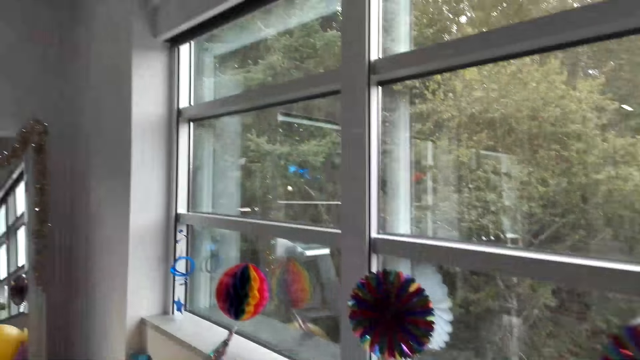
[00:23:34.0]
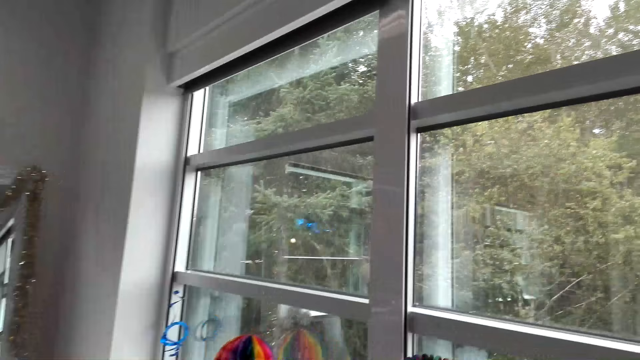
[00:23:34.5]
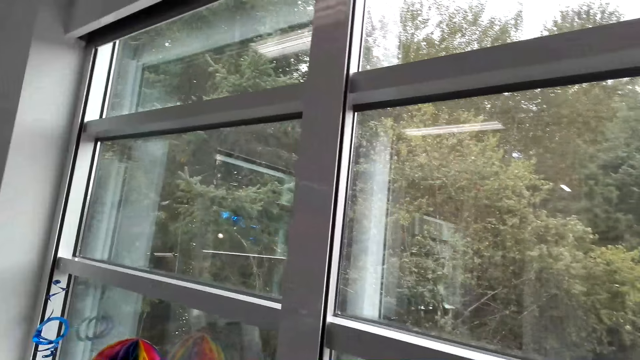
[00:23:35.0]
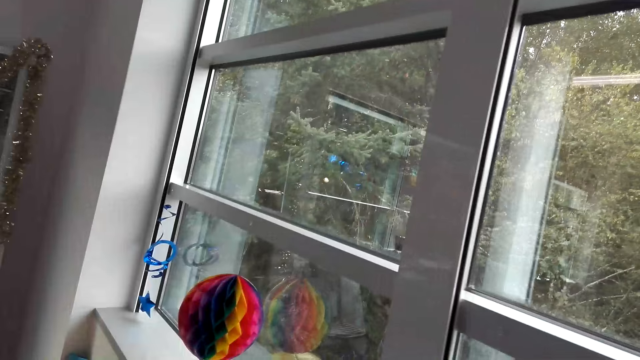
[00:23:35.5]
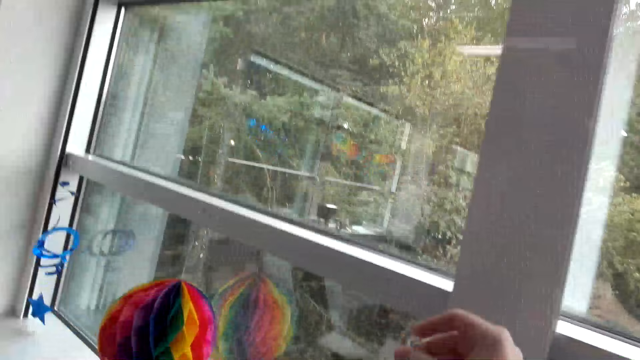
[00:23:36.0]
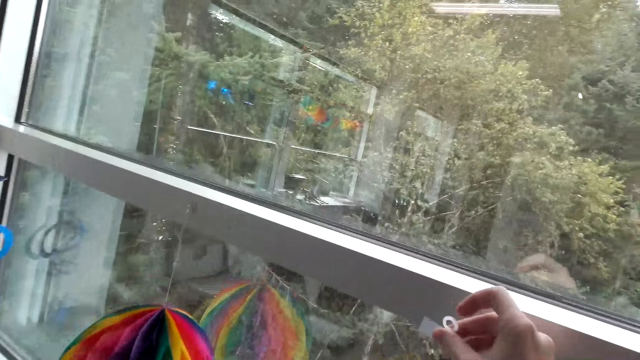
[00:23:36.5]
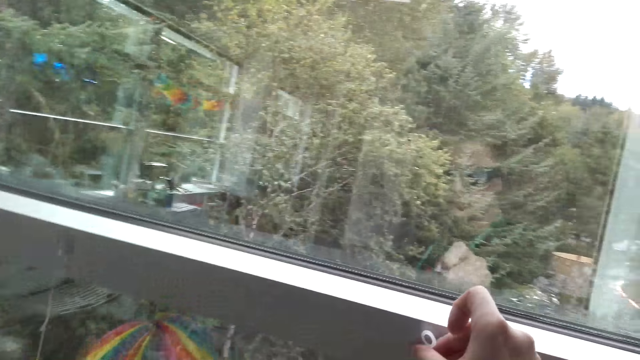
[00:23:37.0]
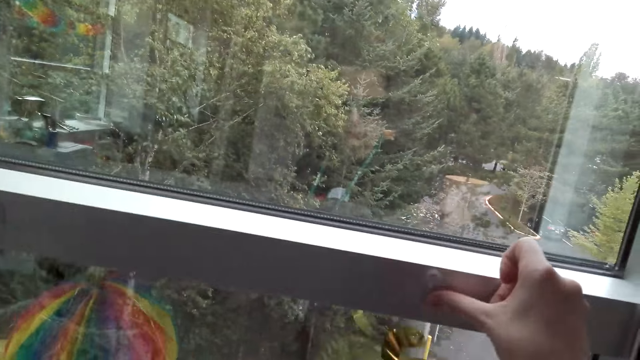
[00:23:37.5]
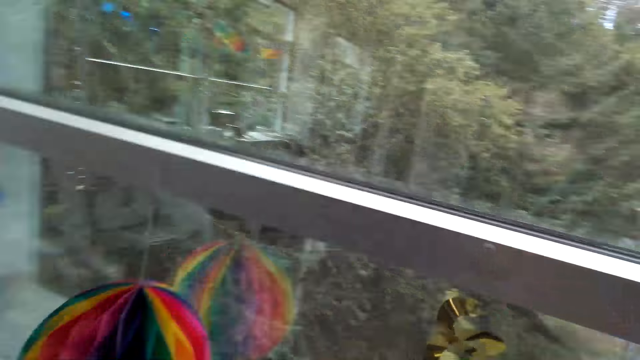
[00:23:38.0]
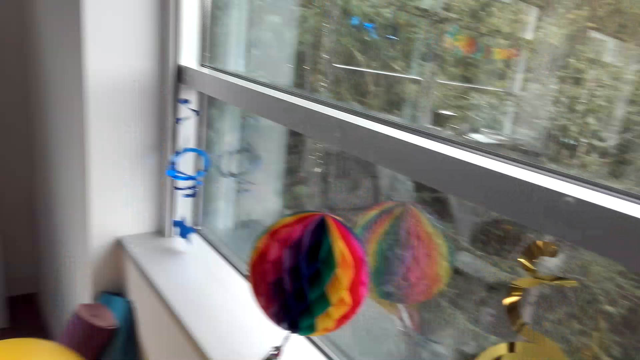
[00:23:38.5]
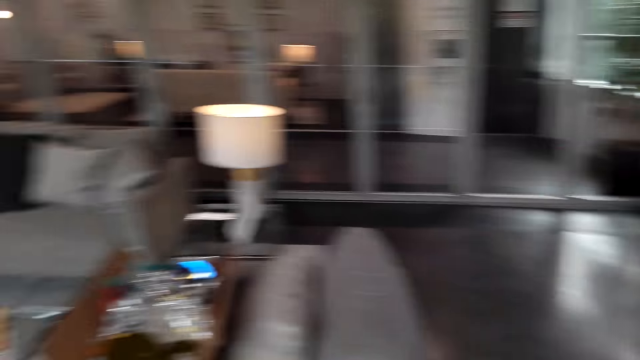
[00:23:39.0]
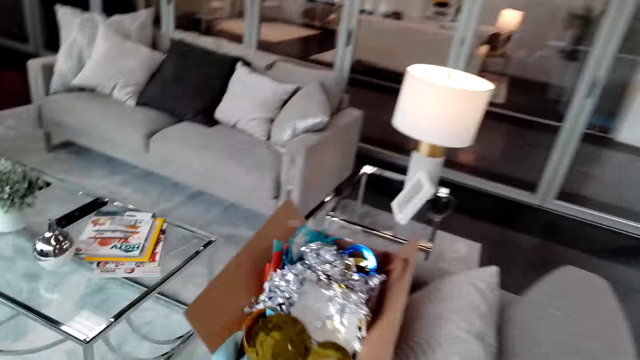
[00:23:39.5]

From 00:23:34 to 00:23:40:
The camera wearer sticks the dizzy danglers to the window. They walk around the room.

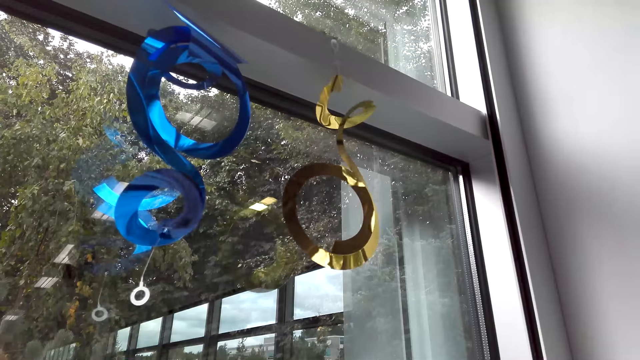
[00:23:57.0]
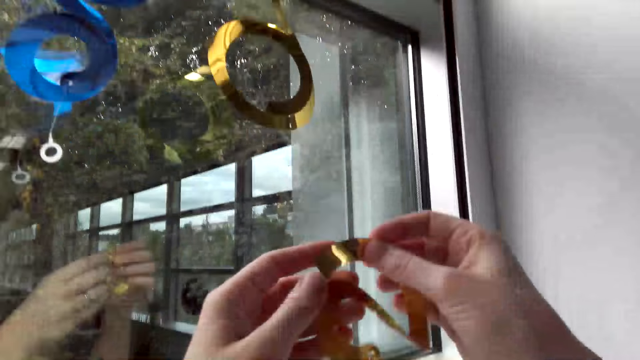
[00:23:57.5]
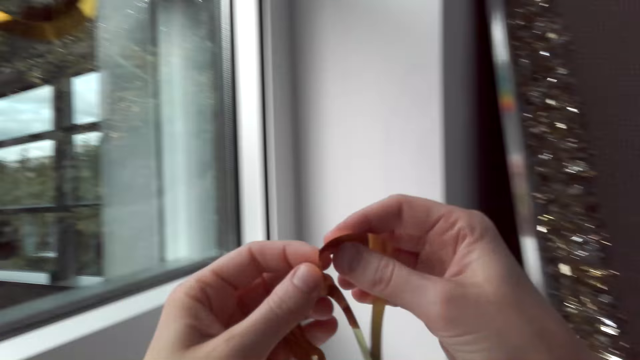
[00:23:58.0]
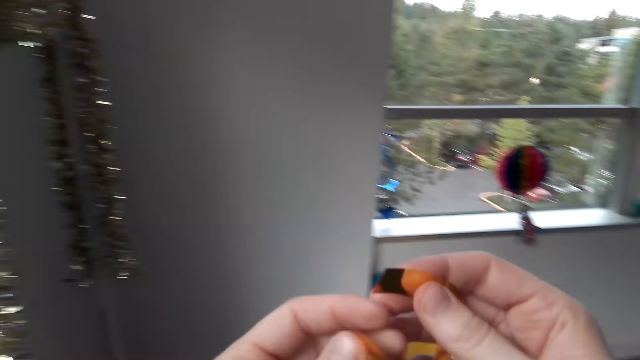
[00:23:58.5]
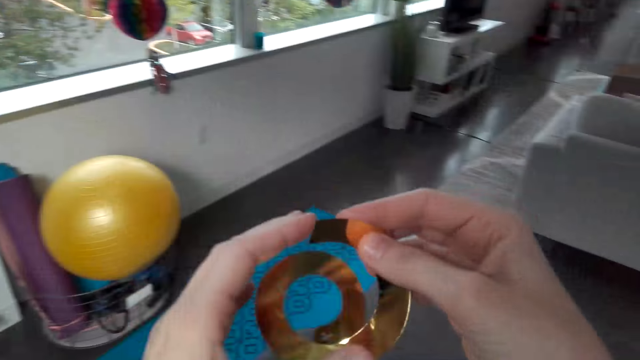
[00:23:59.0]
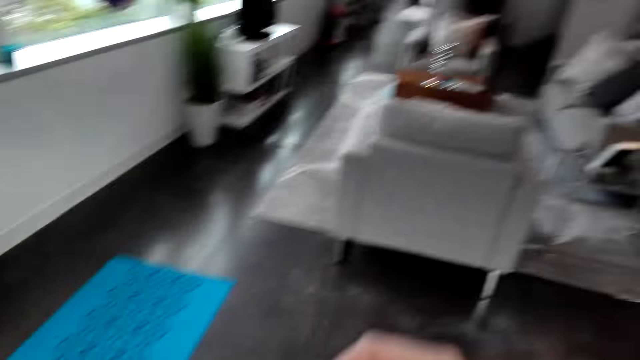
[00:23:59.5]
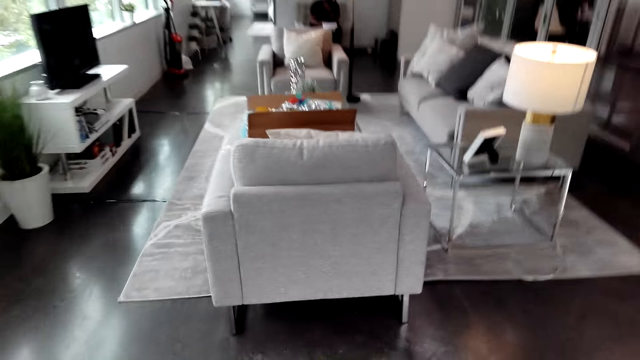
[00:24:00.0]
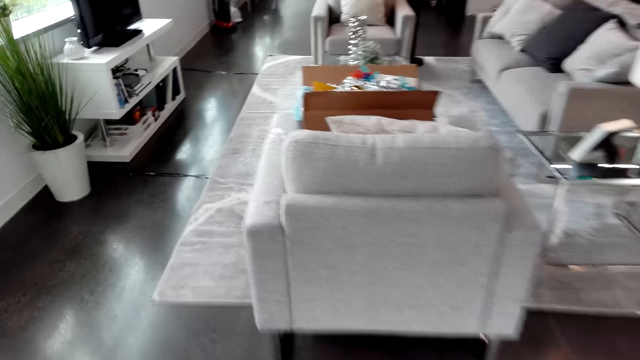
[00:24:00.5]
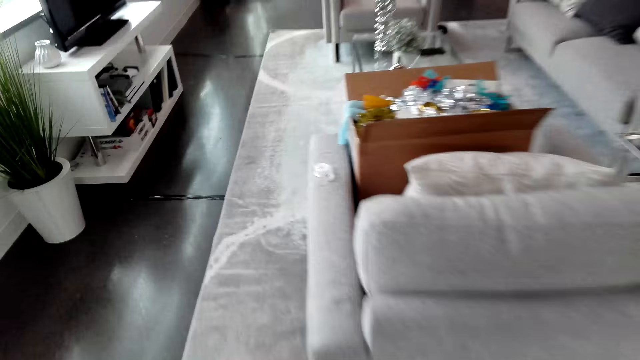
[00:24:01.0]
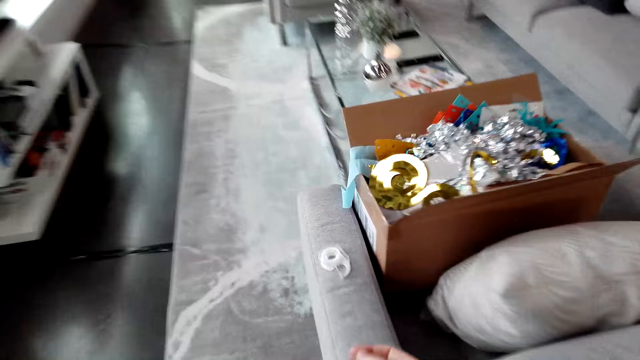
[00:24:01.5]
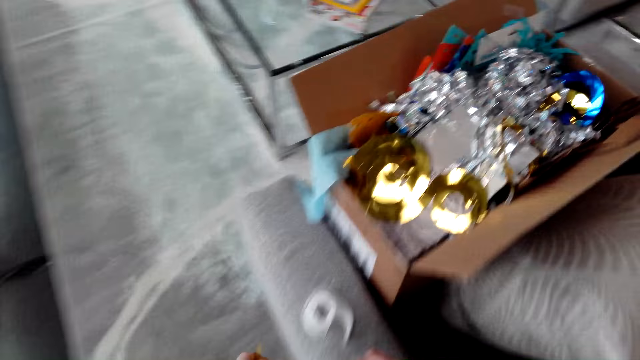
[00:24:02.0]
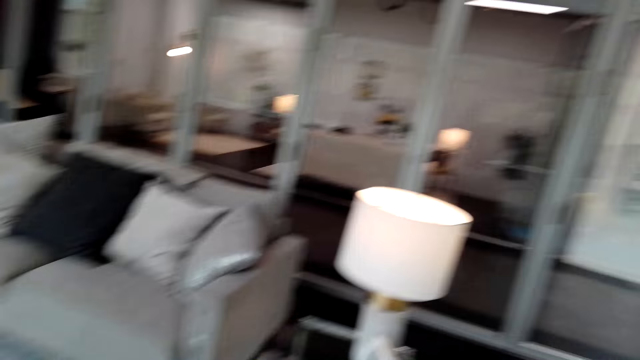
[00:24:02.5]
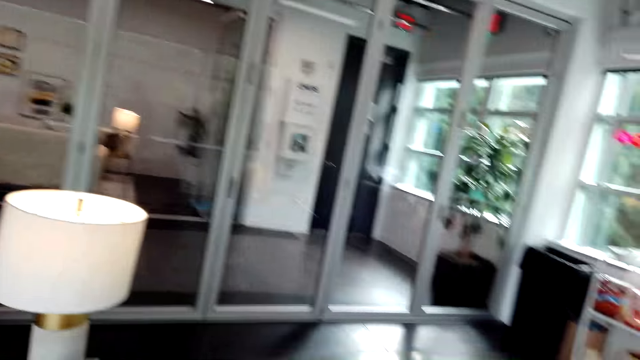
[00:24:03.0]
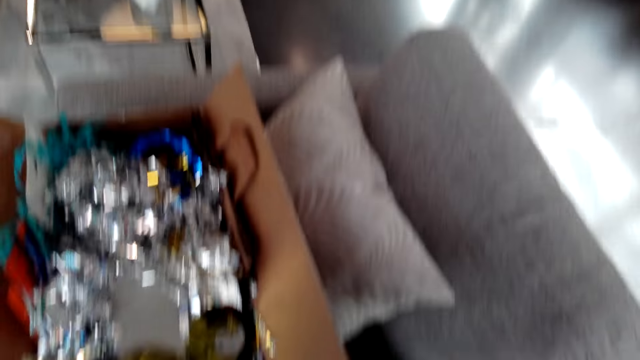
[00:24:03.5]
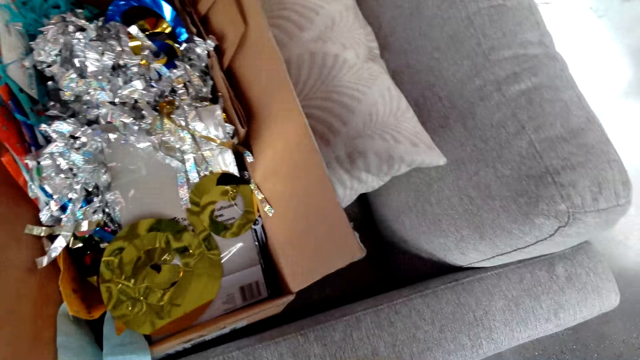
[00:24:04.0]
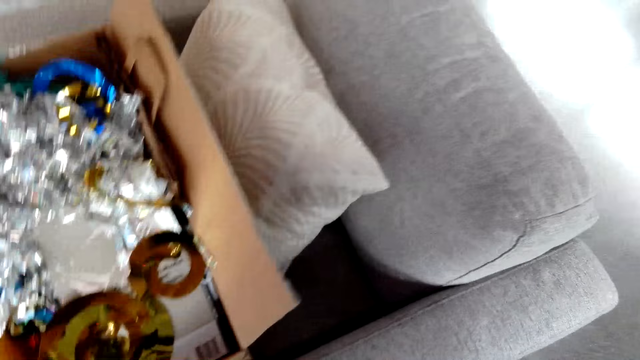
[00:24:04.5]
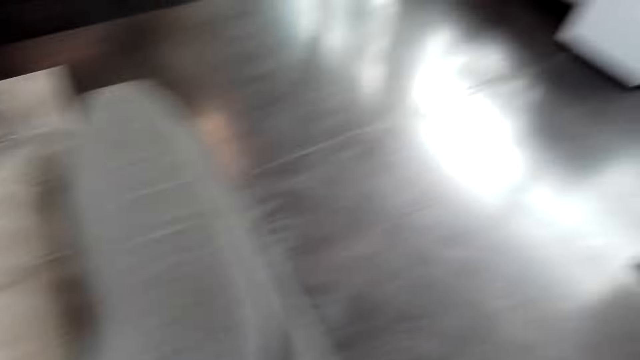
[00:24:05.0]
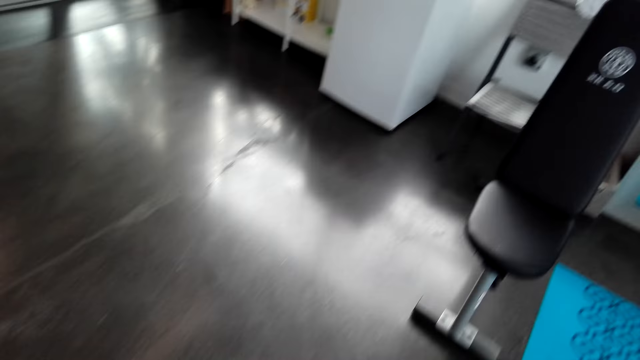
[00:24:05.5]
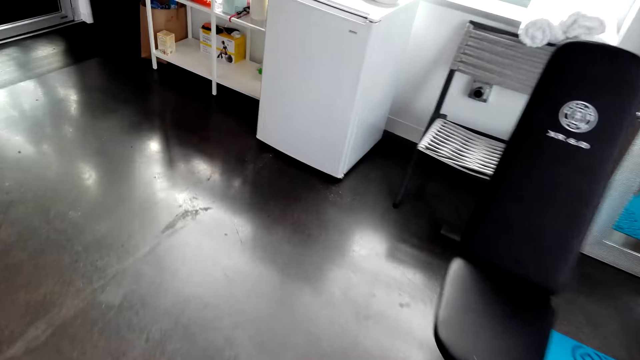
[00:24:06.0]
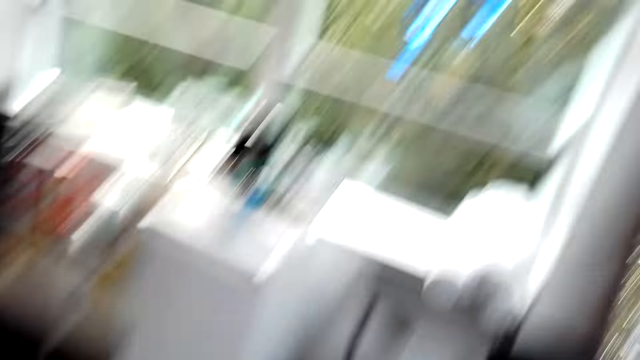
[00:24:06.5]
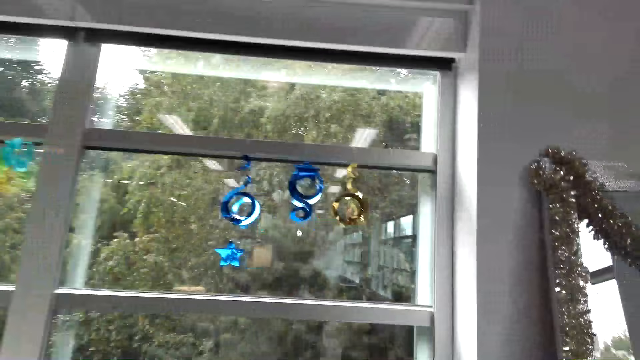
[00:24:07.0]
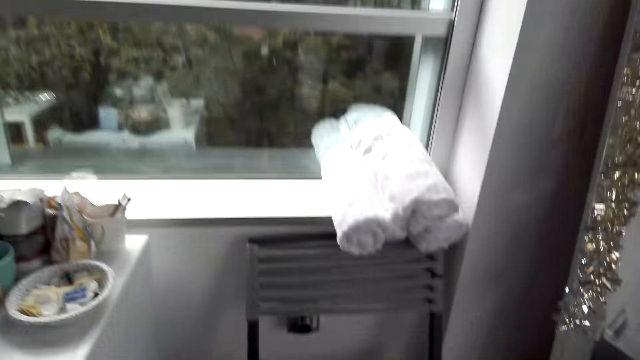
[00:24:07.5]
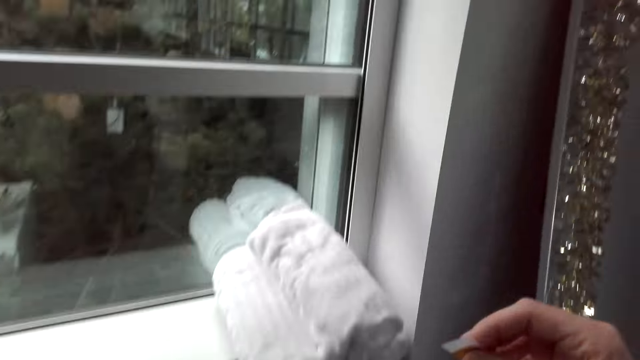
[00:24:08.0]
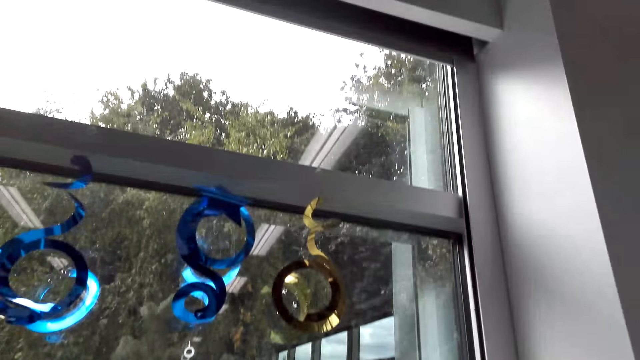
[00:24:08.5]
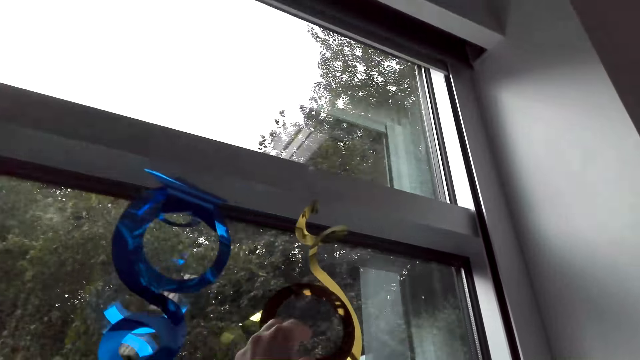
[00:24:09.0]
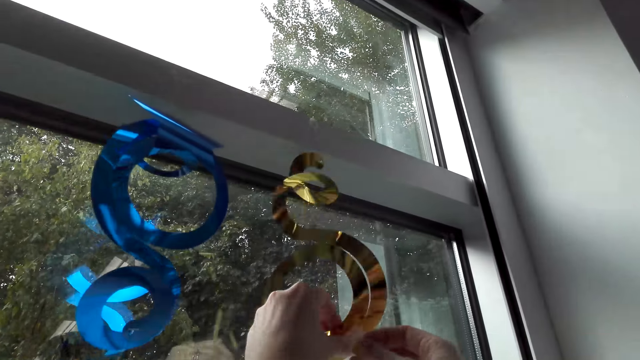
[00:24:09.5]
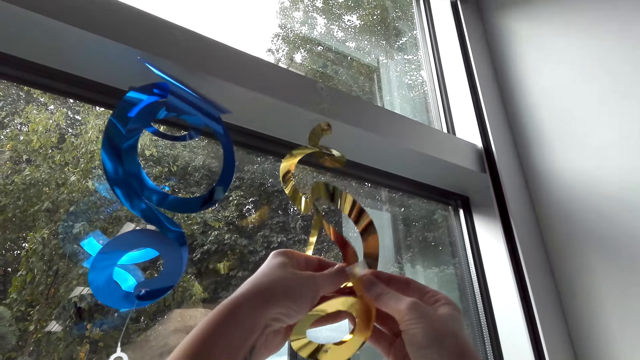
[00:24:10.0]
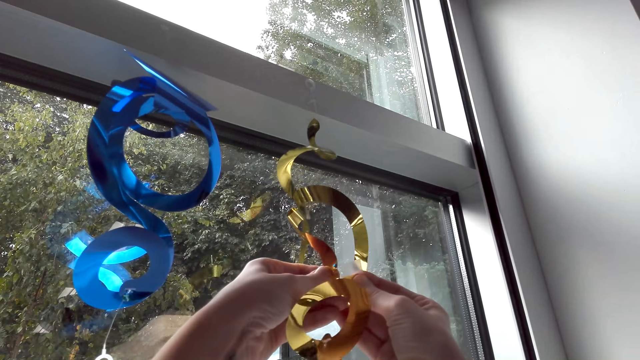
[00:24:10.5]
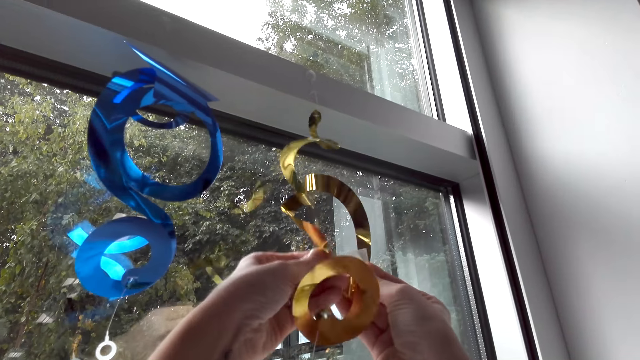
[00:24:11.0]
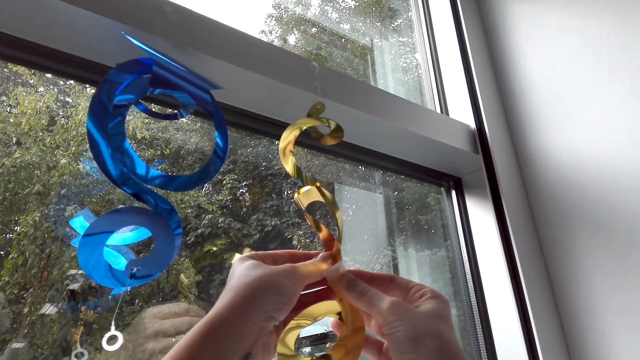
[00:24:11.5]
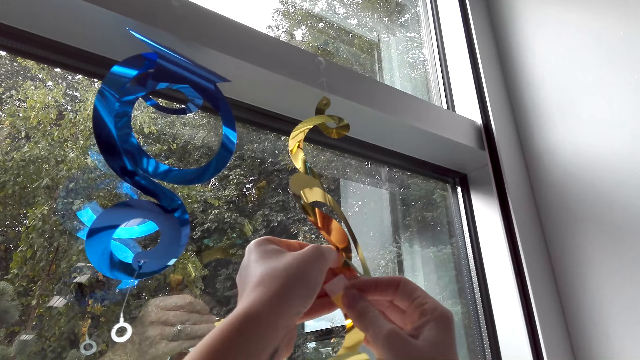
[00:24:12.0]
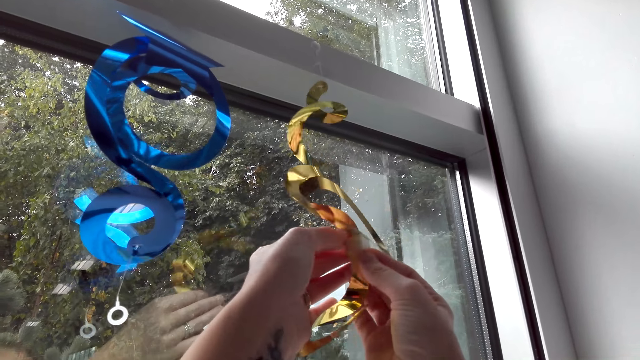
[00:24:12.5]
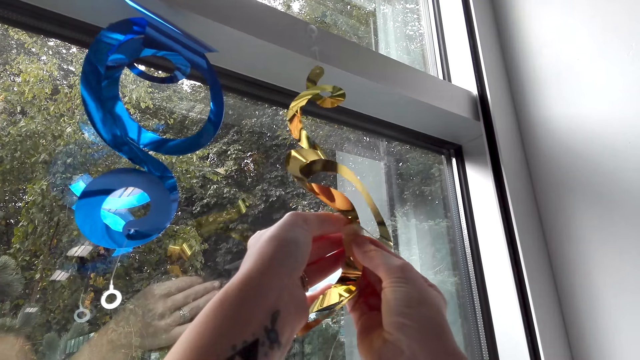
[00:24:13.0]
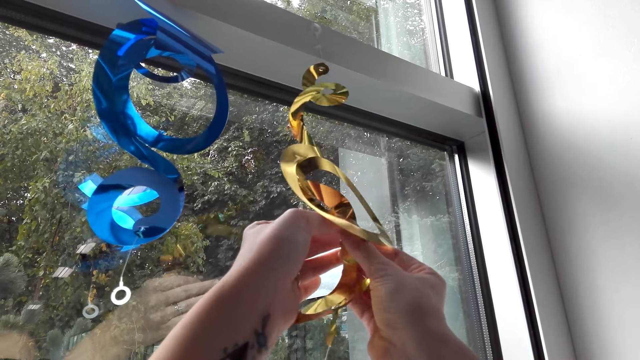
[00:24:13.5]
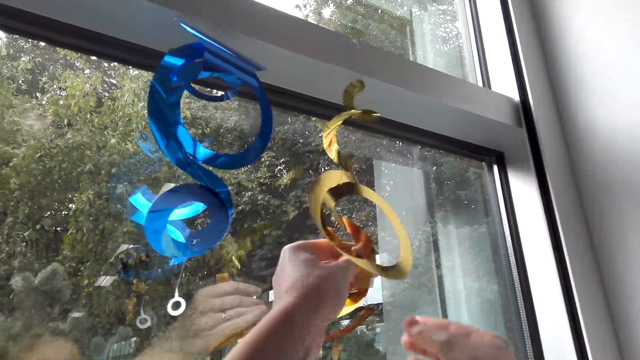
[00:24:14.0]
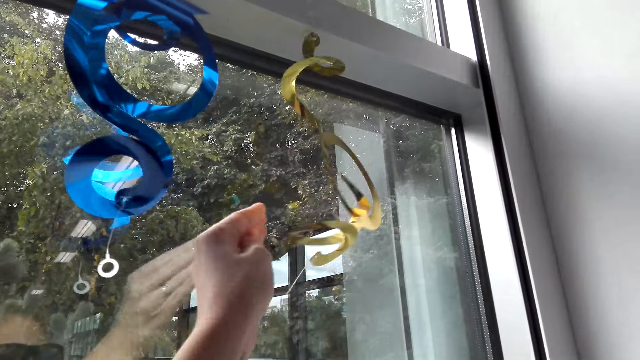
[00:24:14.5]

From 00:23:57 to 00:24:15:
The camera wearer walks around. They join the dizzy danglers with sellotape.
